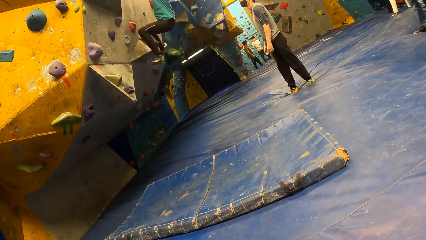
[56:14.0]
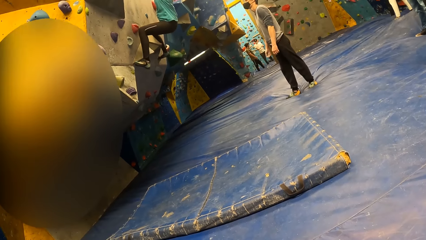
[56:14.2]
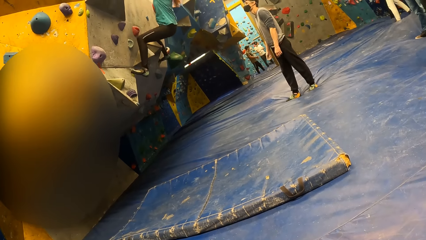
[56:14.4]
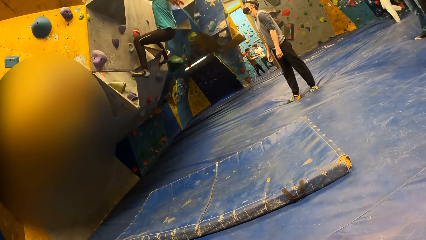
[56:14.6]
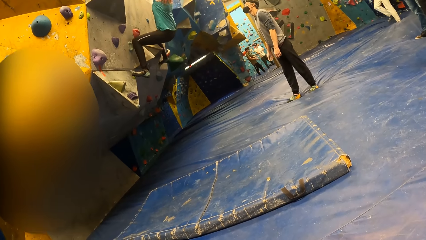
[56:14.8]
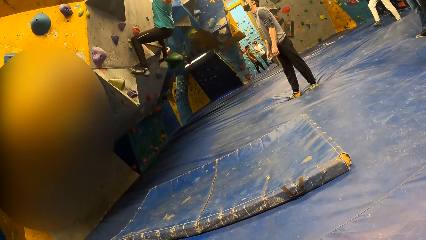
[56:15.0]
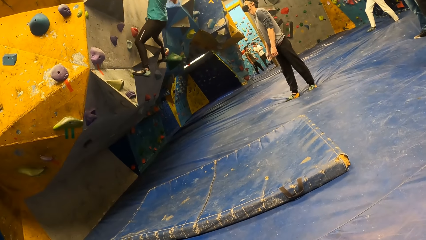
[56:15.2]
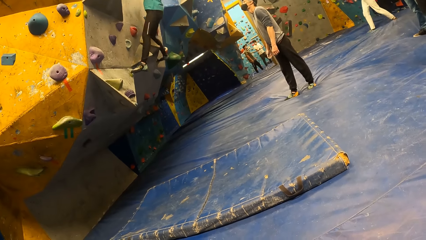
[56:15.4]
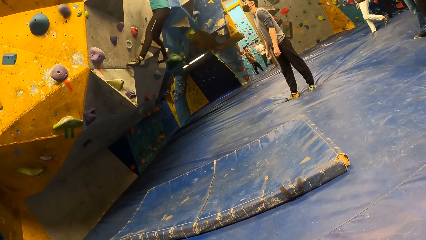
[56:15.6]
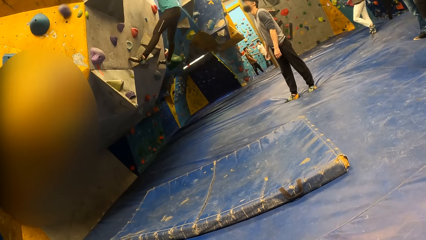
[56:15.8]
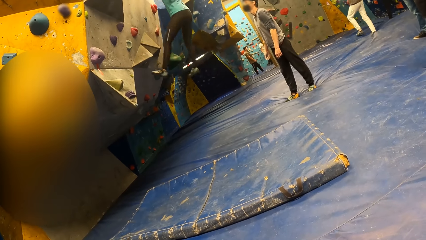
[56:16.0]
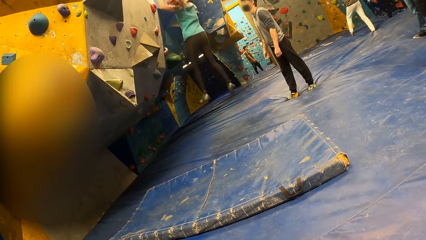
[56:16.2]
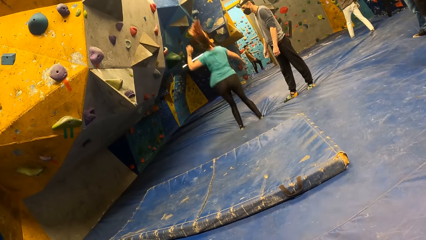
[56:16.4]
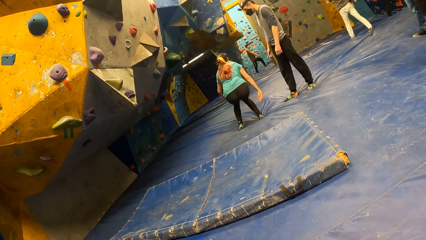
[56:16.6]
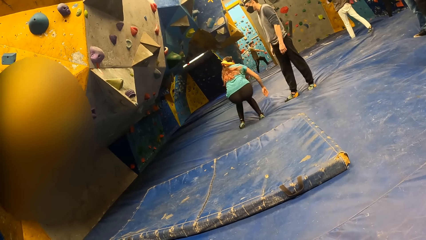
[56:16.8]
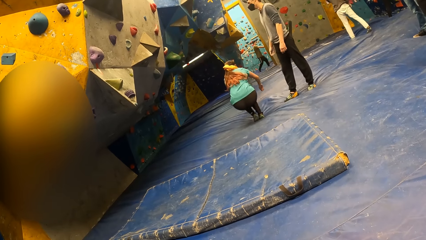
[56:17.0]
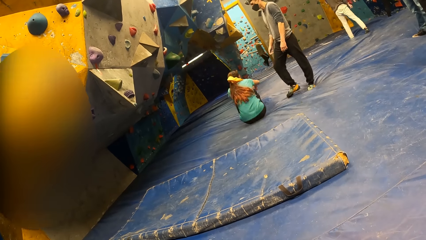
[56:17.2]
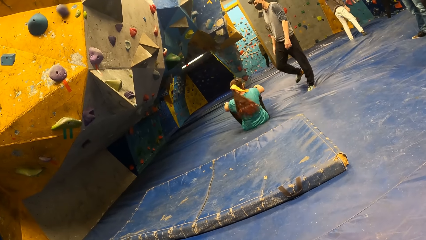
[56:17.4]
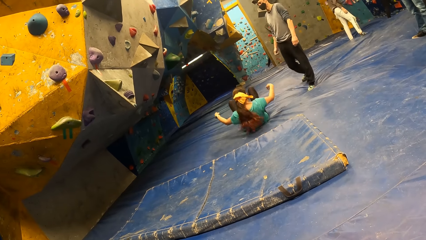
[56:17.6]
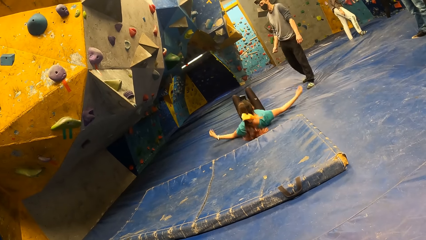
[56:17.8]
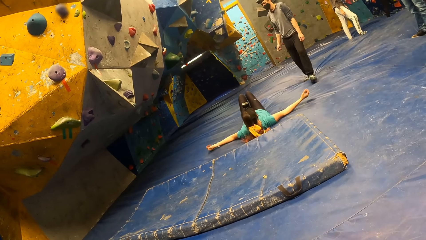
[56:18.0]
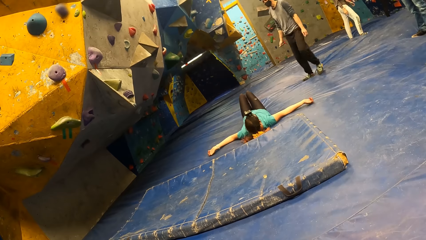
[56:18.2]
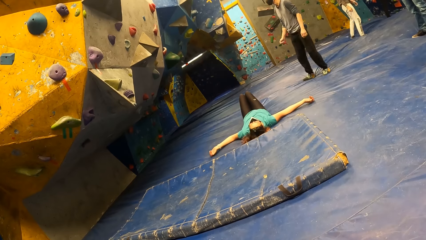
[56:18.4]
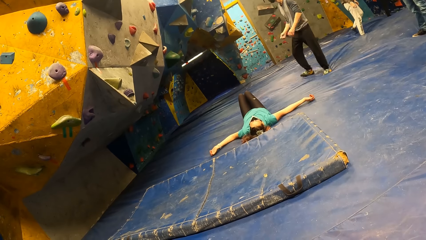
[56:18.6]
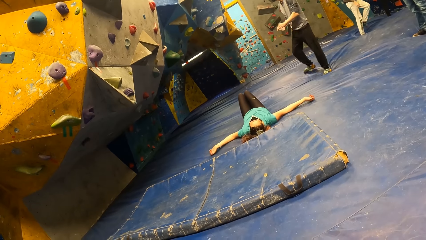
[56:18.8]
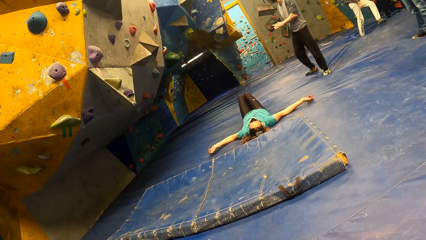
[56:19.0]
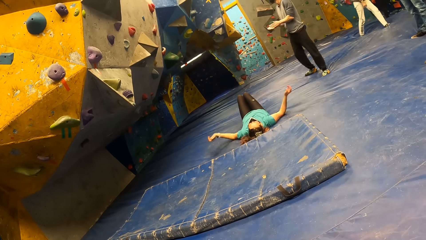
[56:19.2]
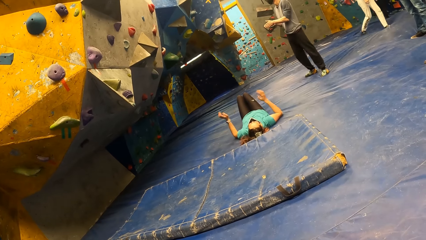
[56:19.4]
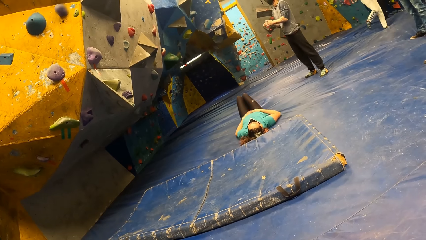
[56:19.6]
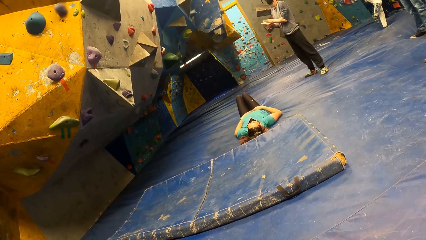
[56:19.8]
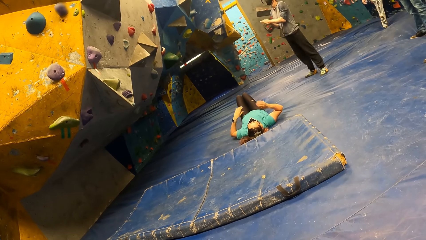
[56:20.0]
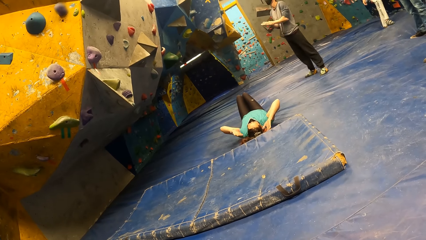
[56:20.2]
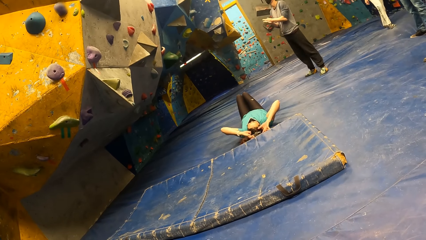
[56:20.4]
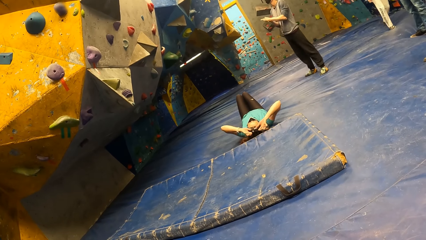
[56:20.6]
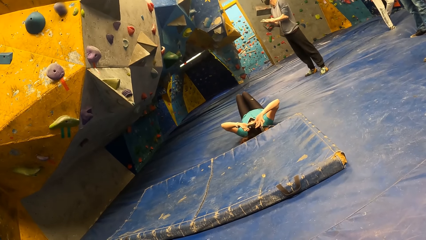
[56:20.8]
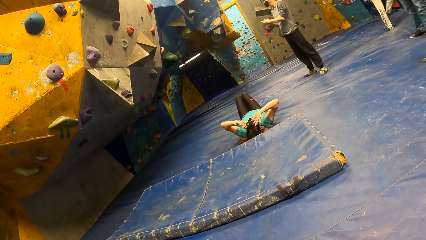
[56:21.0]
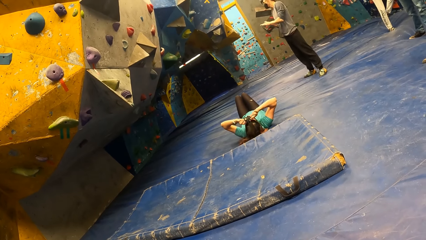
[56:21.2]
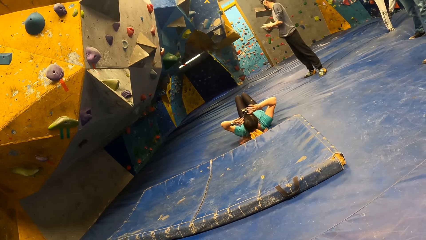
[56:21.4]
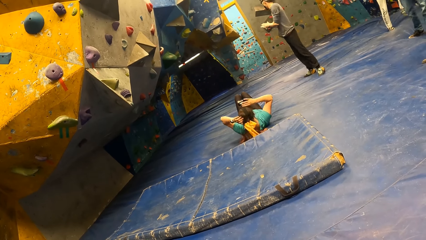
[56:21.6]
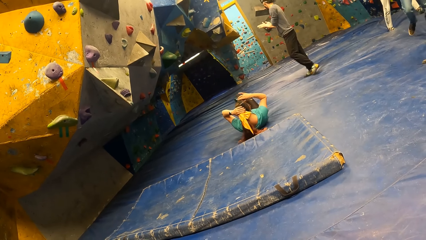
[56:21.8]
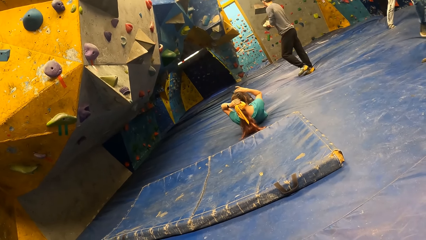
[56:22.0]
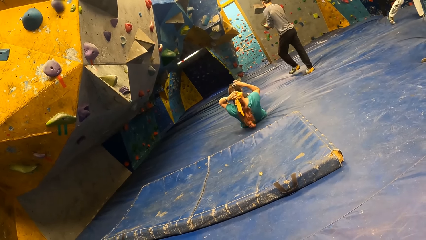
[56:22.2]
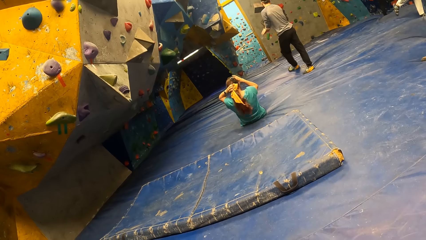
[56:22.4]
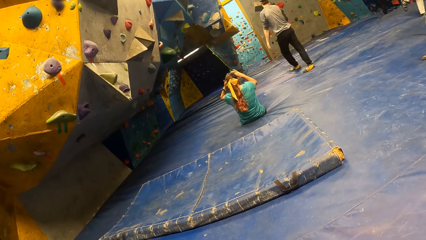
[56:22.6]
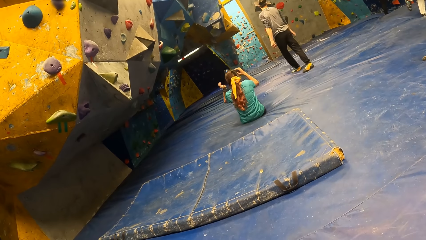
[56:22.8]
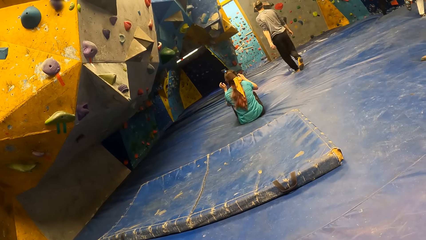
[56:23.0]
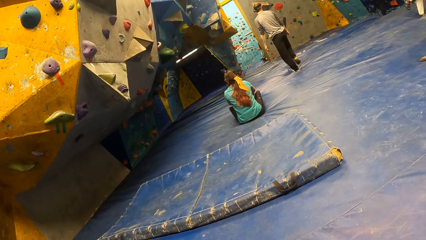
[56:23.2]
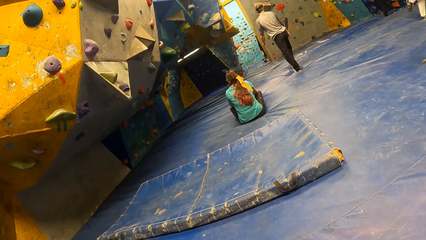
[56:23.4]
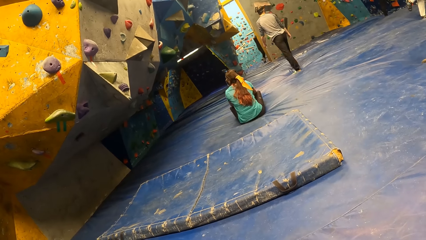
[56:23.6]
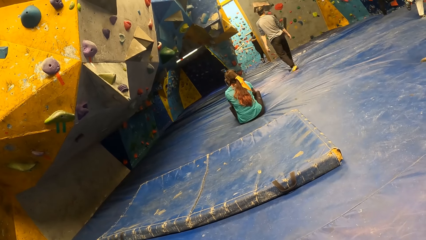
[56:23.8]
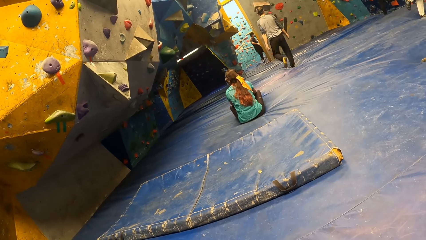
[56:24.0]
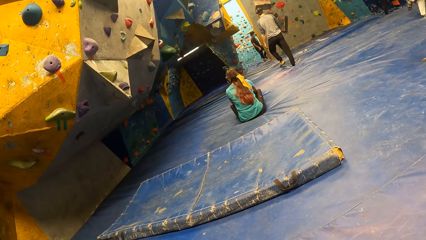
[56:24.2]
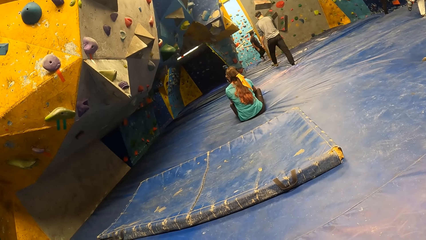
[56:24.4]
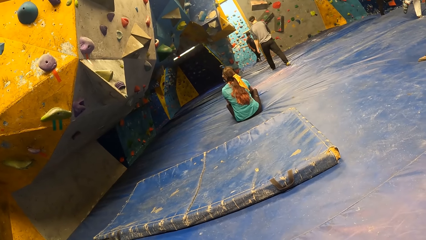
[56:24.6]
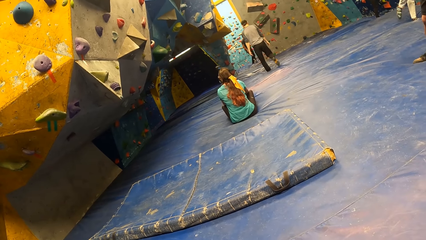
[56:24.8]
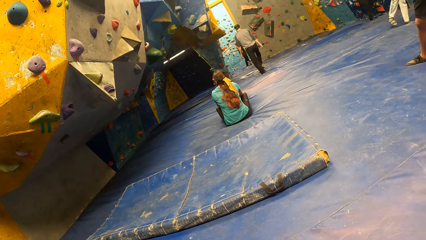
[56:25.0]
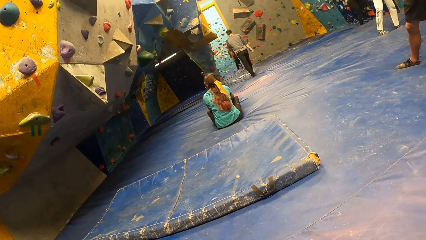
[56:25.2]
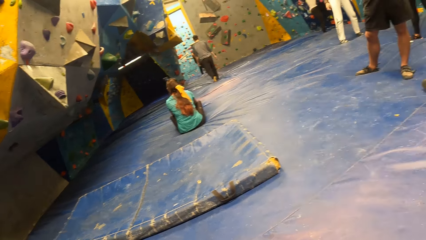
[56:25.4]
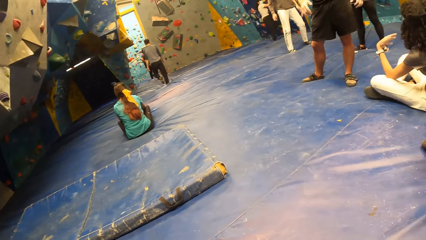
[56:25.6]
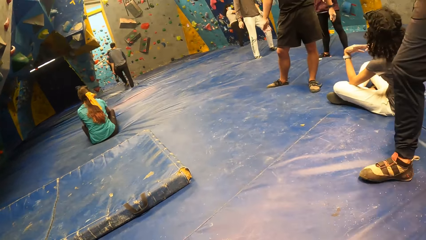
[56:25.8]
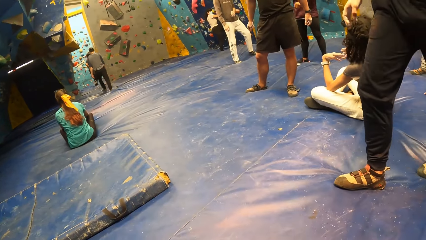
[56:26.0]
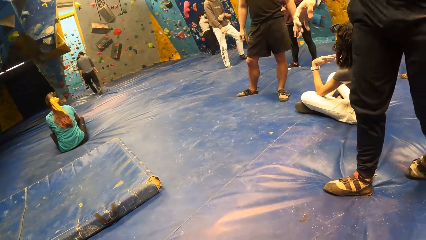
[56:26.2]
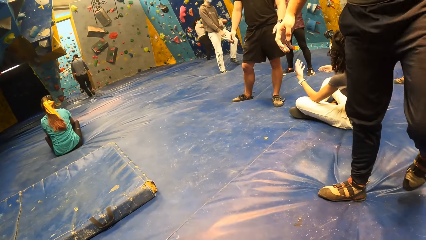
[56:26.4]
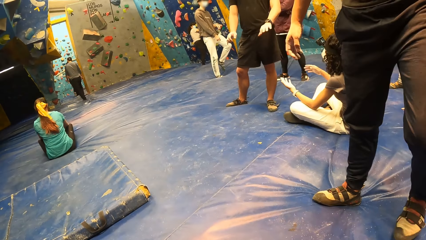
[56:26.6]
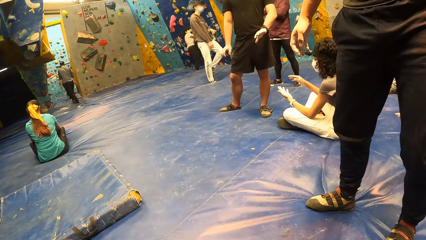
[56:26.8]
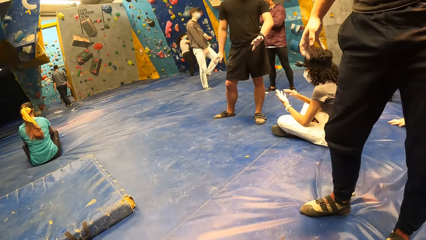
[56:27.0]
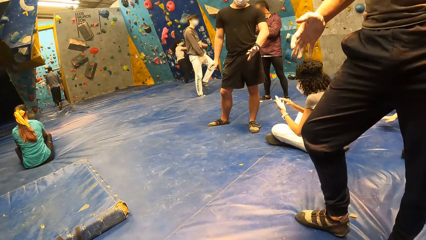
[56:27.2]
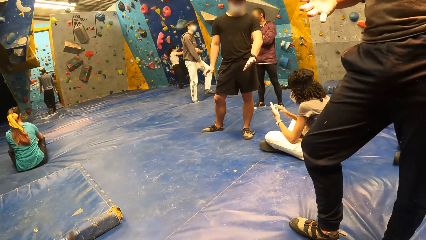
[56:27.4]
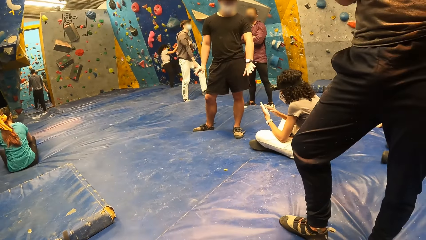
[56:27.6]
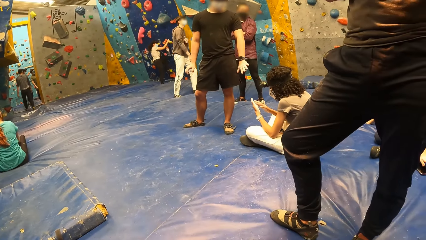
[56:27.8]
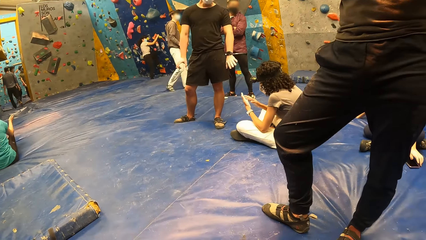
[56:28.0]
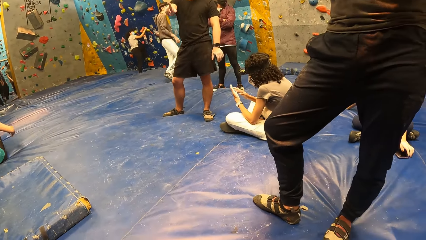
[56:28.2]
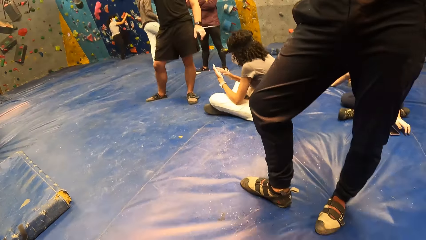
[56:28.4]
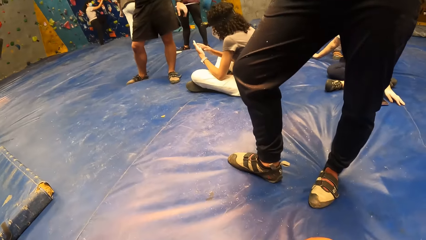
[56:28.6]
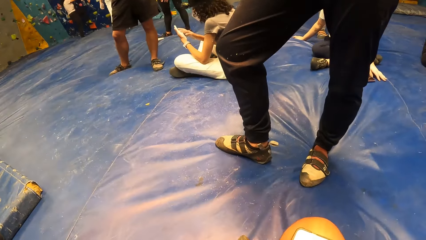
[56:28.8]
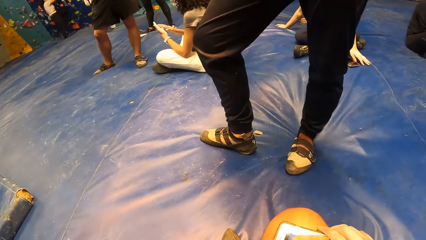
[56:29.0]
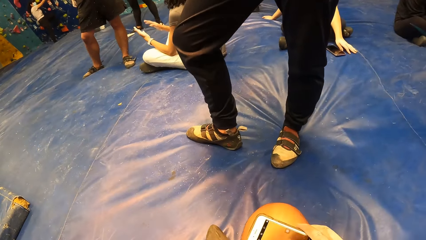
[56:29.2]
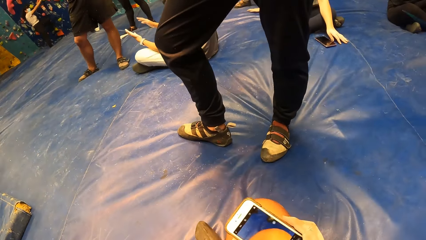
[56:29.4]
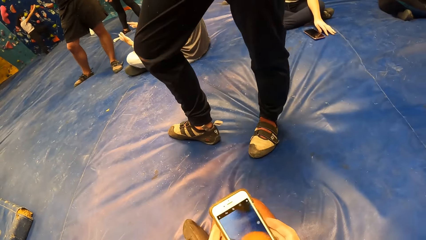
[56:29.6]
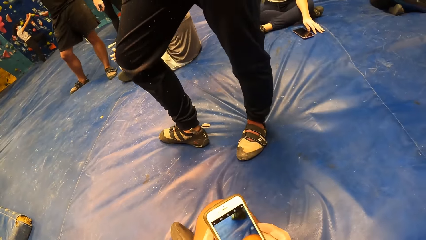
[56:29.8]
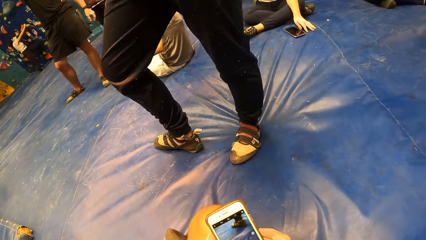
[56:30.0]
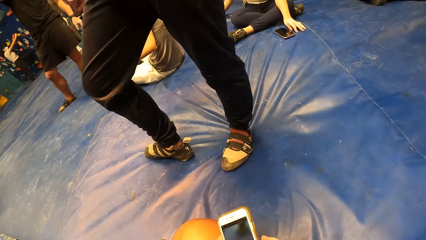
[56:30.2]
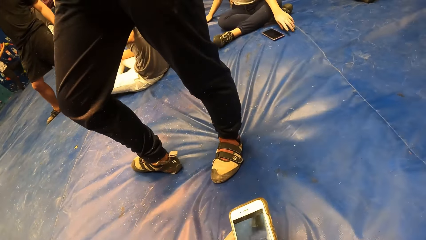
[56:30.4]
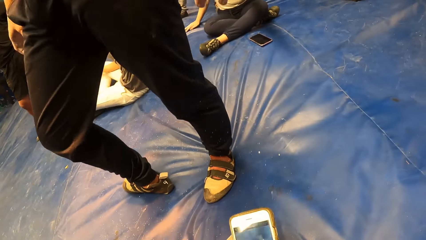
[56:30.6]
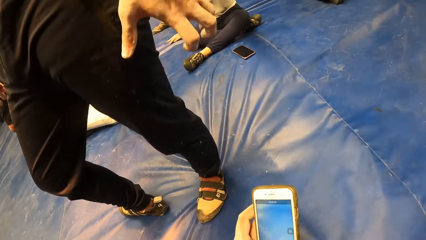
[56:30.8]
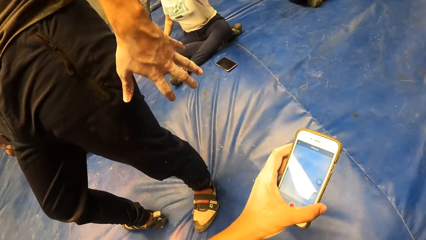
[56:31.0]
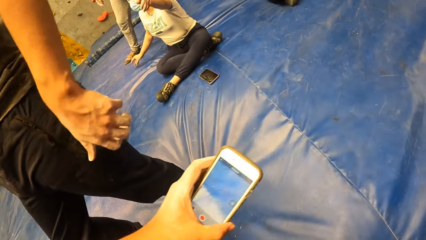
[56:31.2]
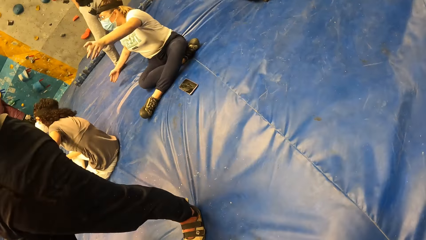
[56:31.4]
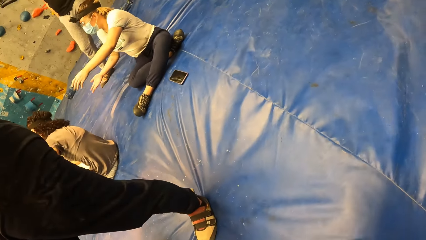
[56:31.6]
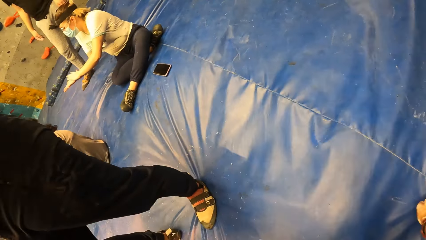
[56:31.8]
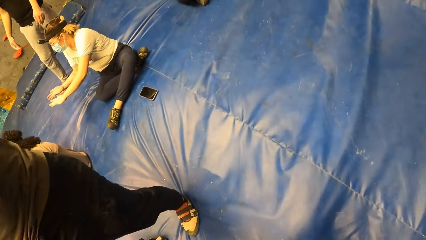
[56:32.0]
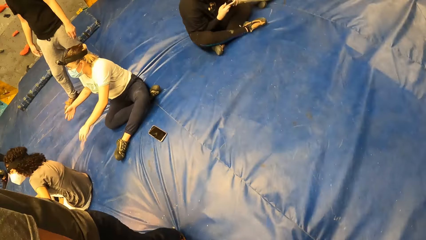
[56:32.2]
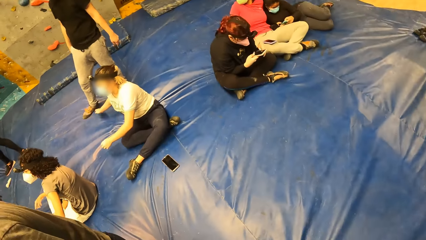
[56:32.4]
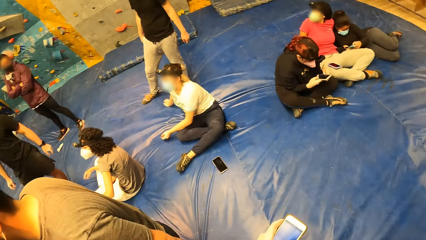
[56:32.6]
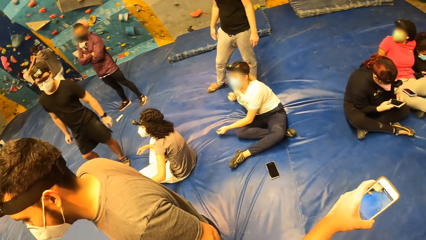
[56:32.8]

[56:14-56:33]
A person jumps off the bouldering wall. The person lays on the mat. The camera wearer picks up the phone from the mat with his right hand. He scrolls the phone. He wakes up from the mat.
